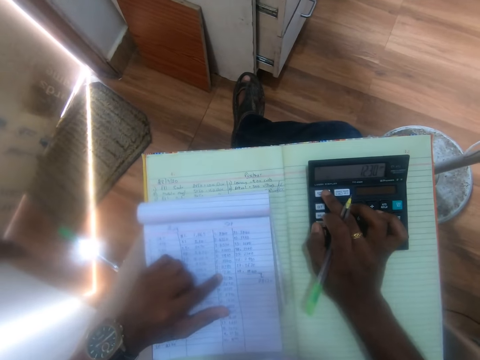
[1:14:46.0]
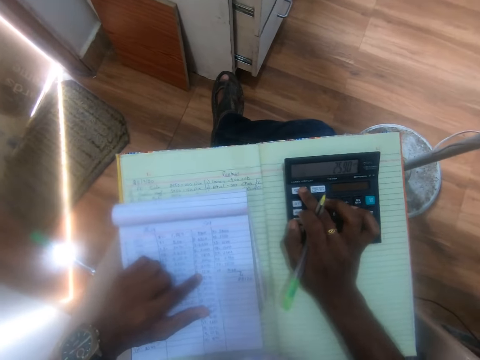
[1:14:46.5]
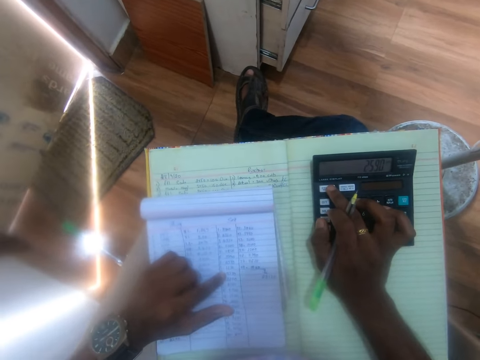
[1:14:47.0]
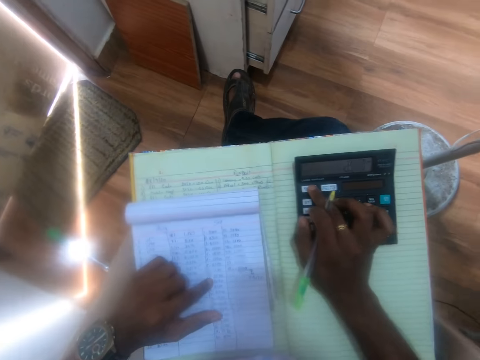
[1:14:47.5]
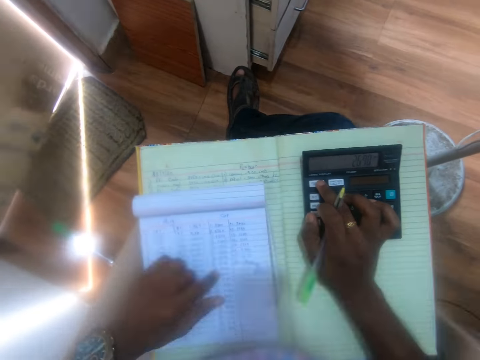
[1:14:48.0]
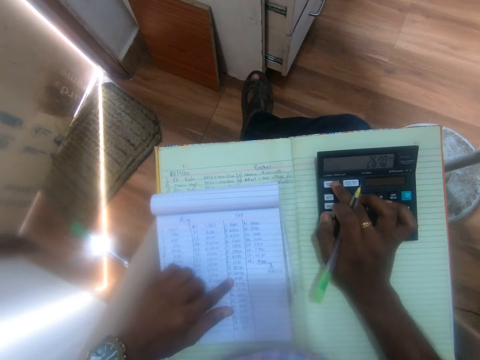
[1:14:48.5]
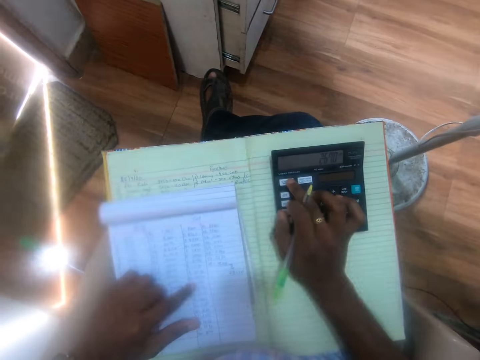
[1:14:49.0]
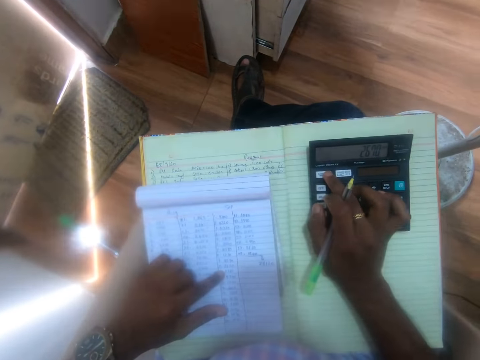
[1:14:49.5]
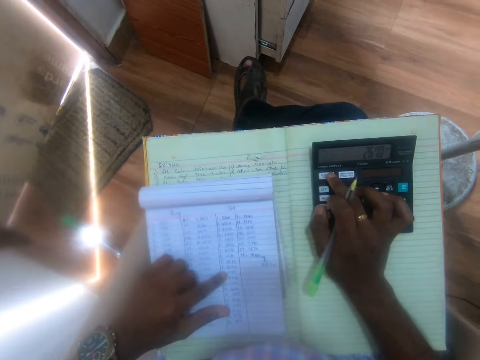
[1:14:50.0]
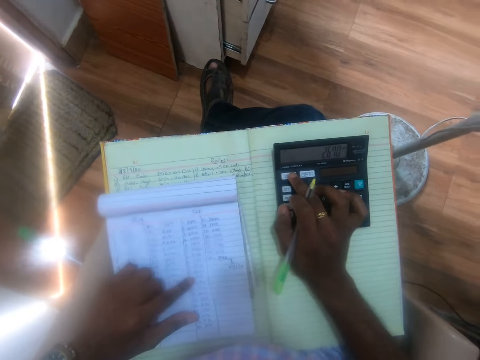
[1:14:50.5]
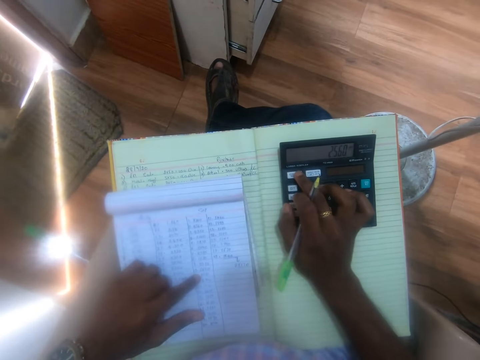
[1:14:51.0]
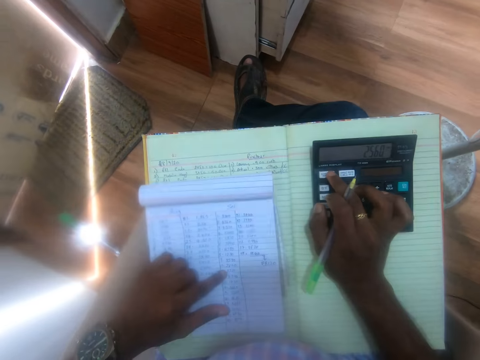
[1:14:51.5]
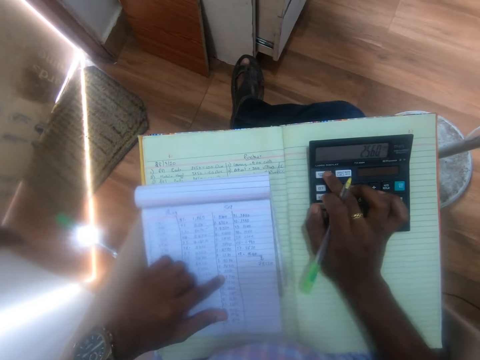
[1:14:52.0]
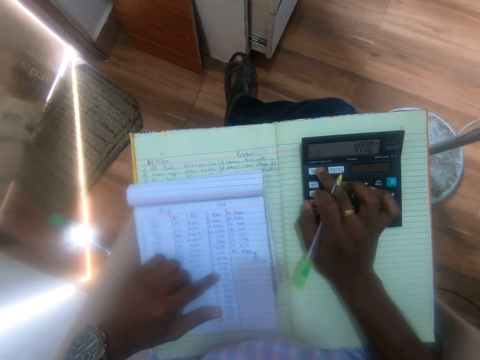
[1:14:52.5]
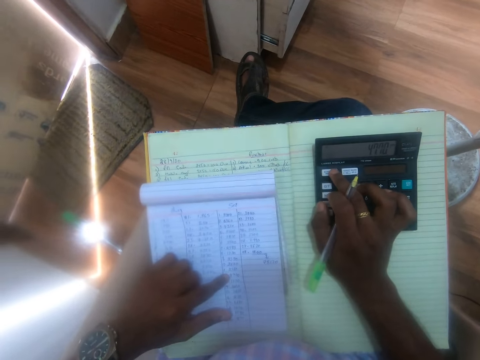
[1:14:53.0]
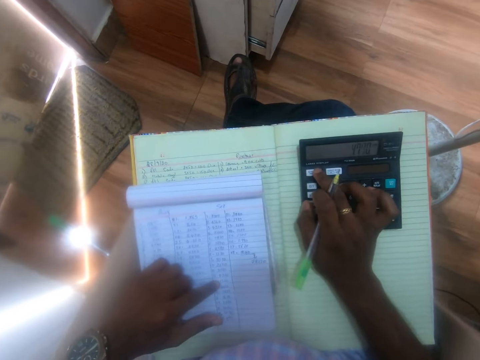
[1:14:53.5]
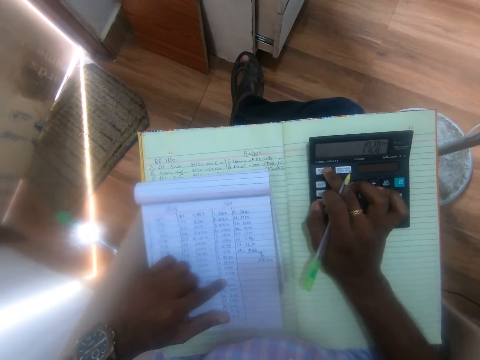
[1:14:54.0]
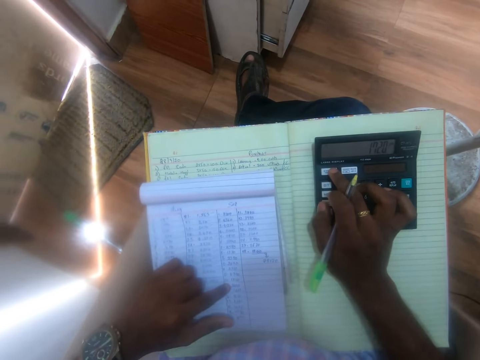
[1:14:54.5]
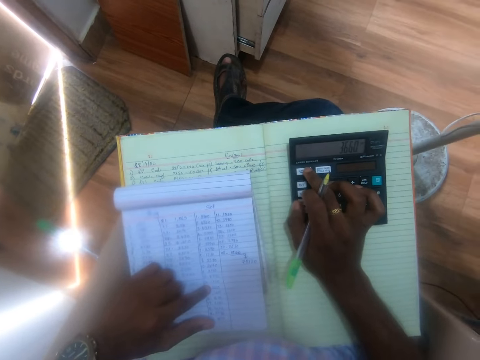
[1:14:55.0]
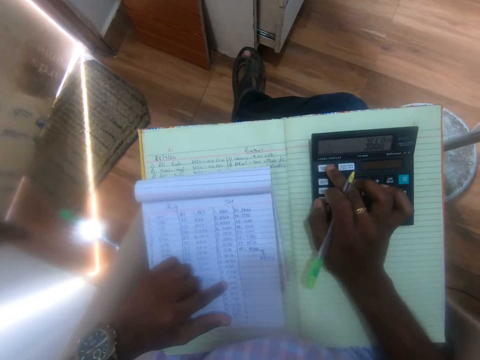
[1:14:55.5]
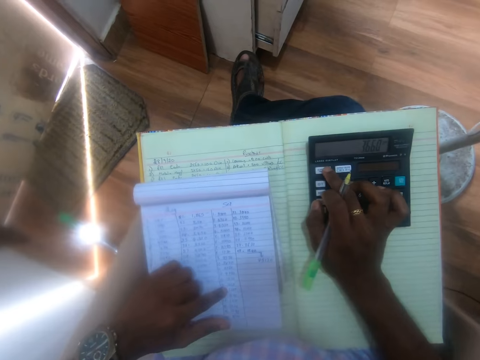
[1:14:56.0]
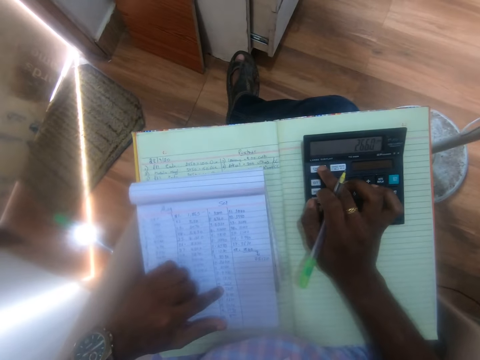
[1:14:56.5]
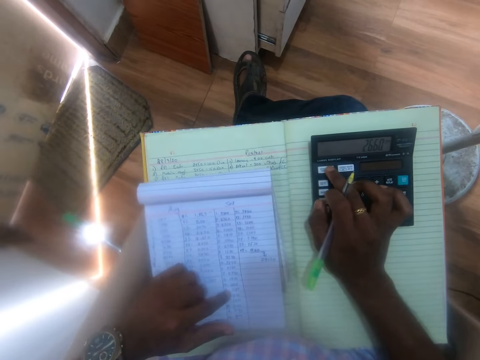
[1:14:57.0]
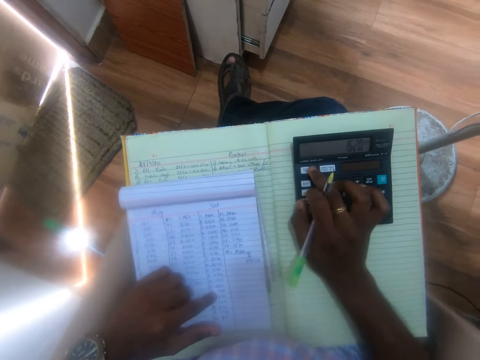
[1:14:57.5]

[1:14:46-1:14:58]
The camera wearer moves their hand around the book. They use the calculator. They move their hand around the book. They use the calculator. They move their hand around the book.

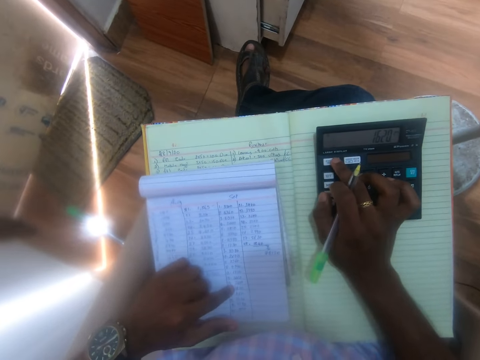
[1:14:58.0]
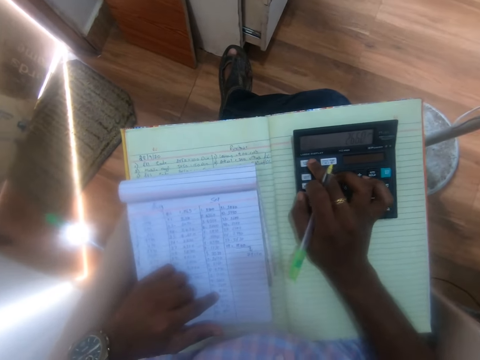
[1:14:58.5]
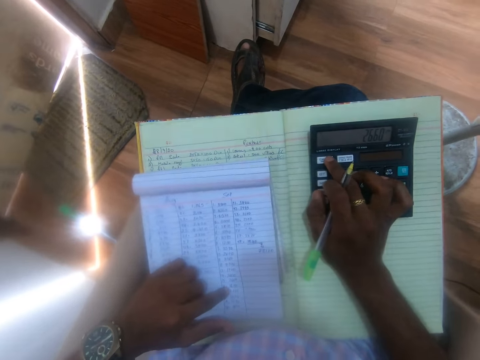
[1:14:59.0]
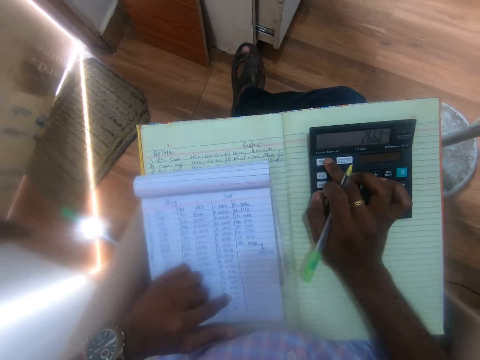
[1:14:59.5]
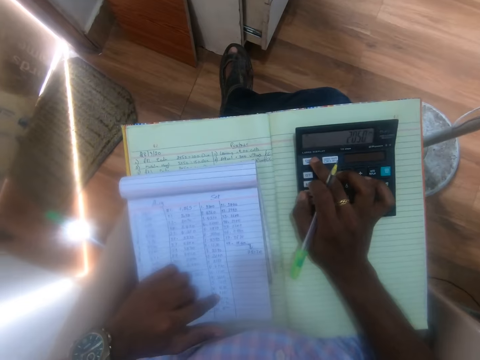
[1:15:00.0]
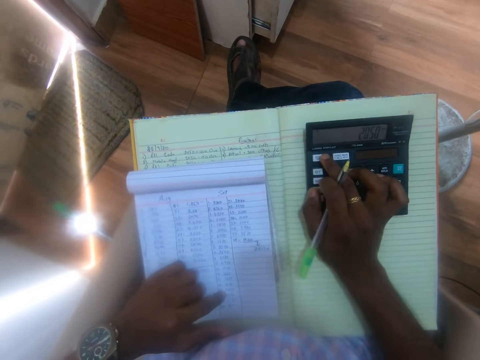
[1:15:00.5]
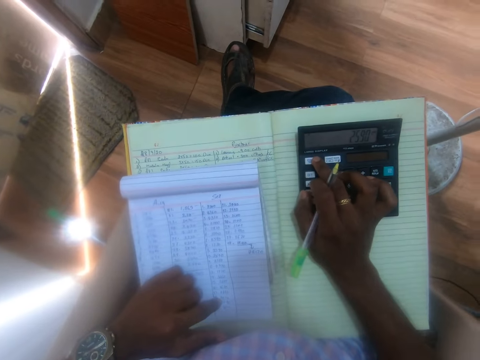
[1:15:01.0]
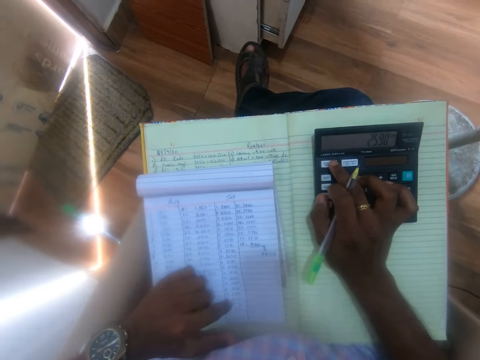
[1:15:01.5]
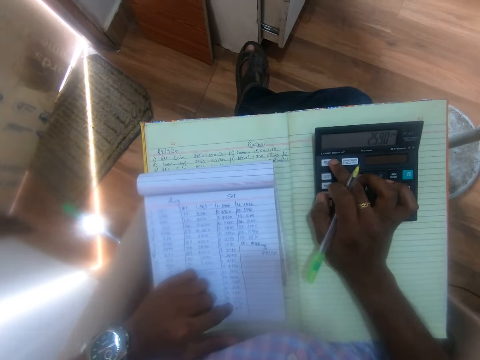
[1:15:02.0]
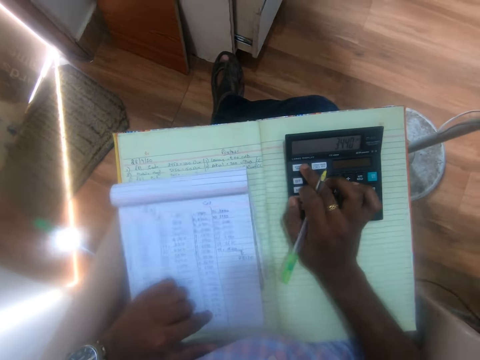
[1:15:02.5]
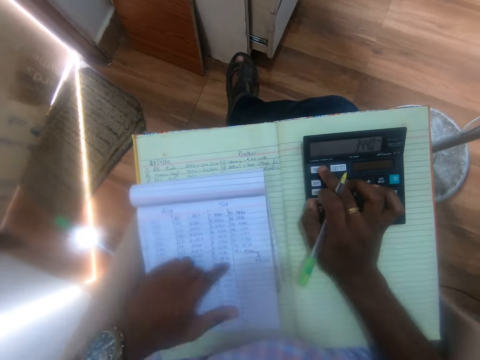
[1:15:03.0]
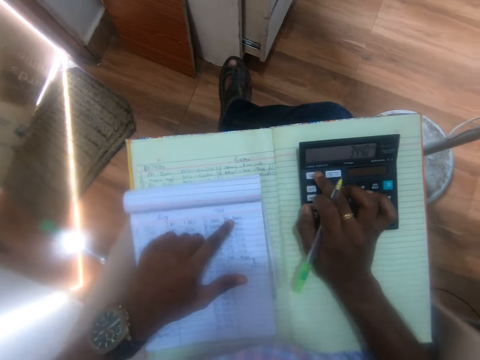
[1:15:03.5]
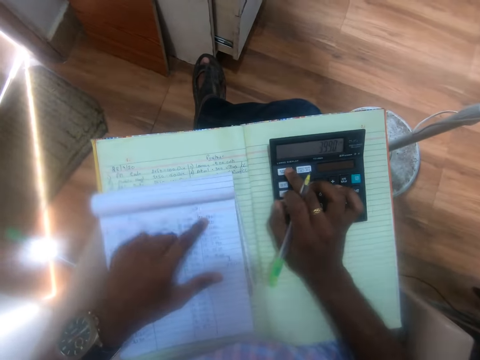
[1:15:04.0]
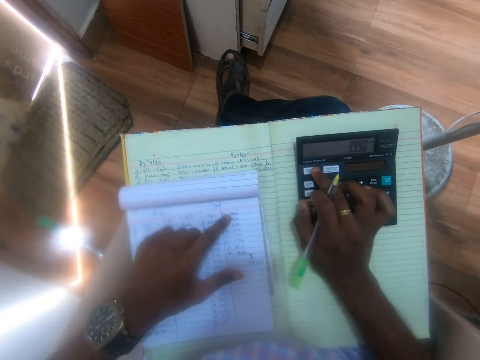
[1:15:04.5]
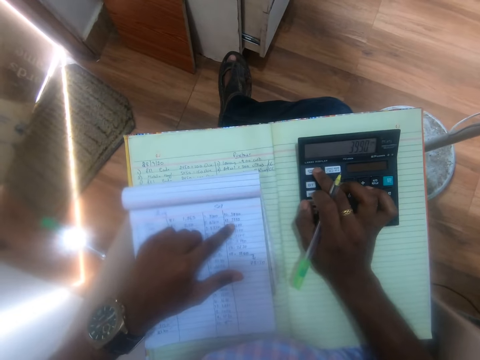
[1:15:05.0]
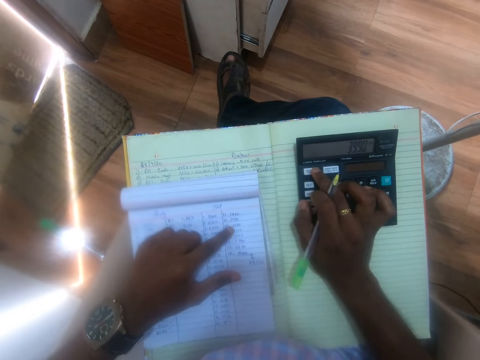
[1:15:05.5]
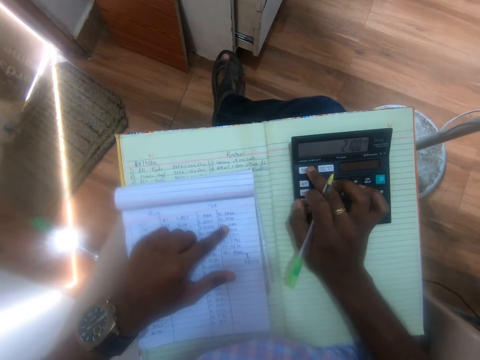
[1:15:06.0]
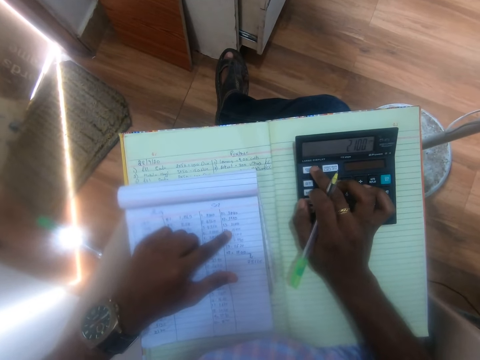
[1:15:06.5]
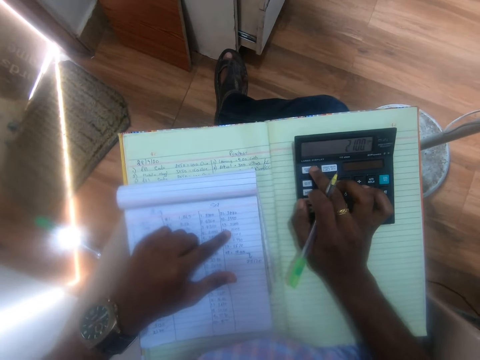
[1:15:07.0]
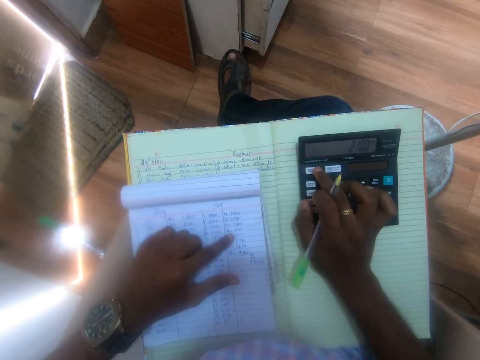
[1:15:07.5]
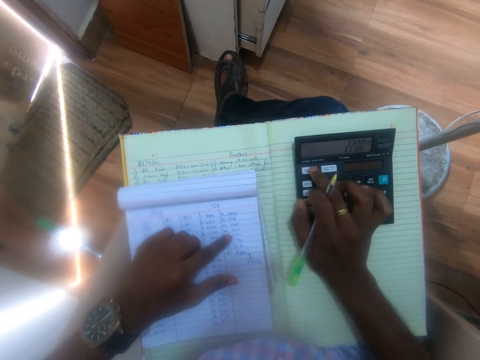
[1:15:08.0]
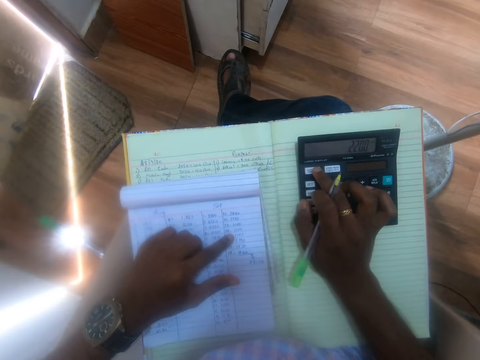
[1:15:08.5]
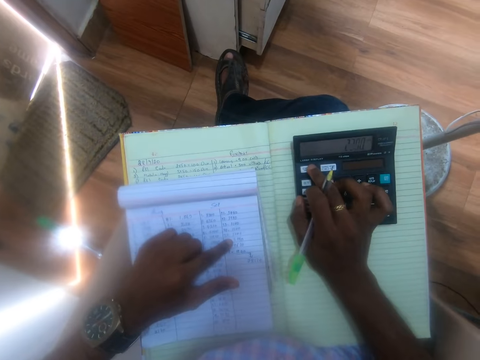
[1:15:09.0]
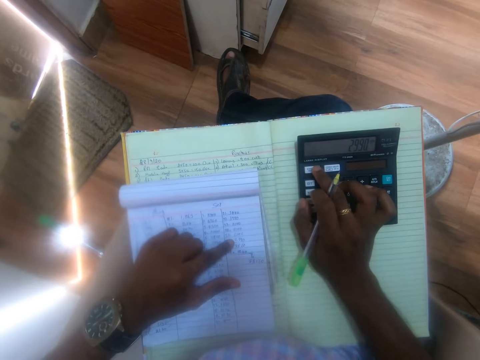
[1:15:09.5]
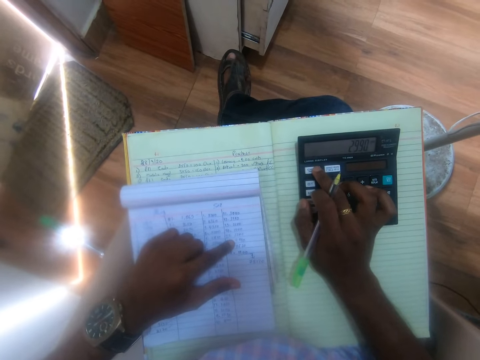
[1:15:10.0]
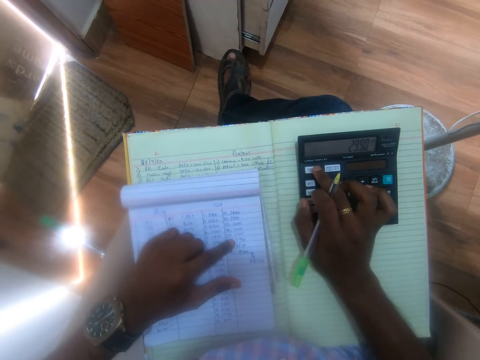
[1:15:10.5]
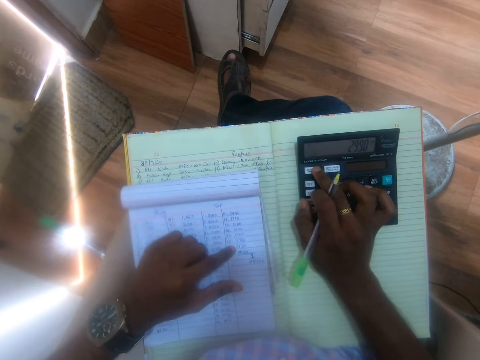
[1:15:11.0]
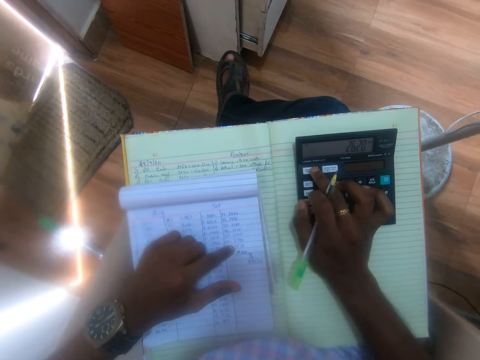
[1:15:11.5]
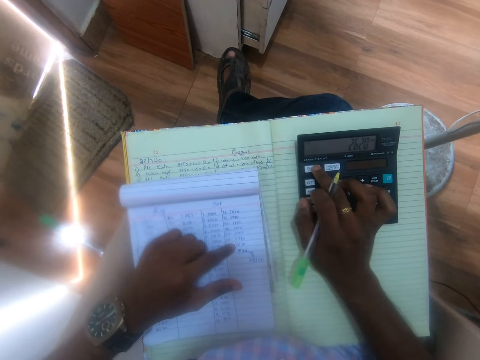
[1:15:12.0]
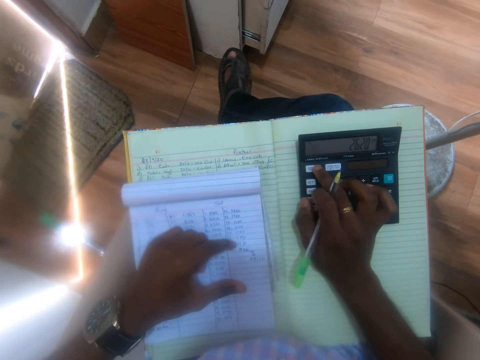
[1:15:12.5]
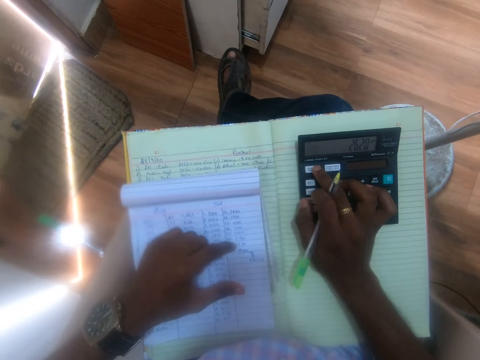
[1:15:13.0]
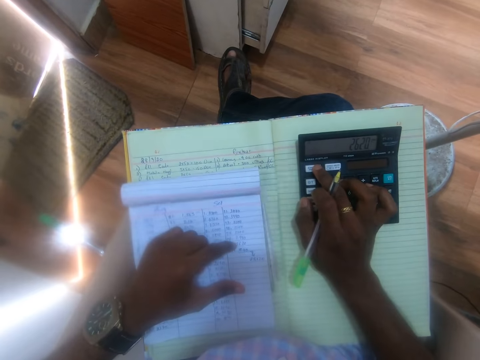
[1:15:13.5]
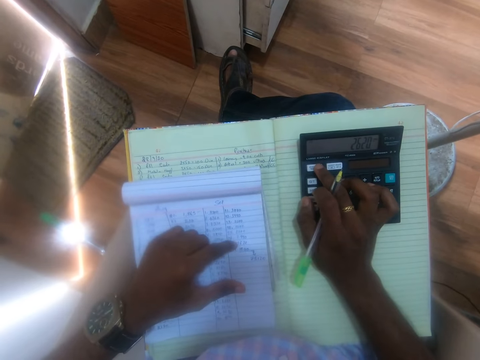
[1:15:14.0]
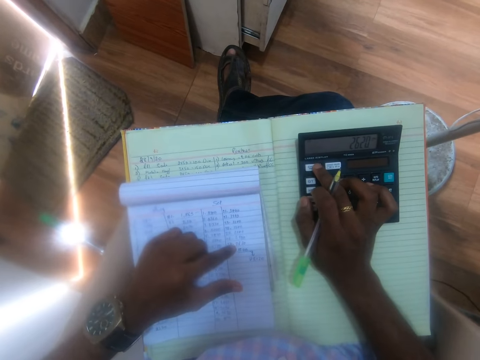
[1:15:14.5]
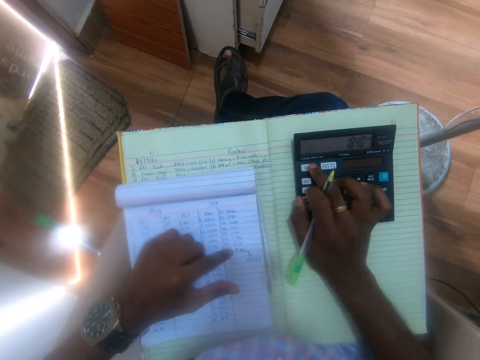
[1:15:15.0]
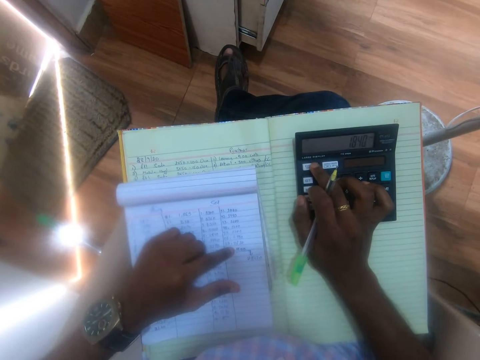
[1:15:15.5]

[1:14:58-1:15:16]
The camera wearer uses the calculator. They move a hand around the book. They use the calculator. They move a hand around the book. They use the calculator. They move a hand around the book. They use the calculator. They move a hand around the book. They use the calculator. They move a hand around the book.
